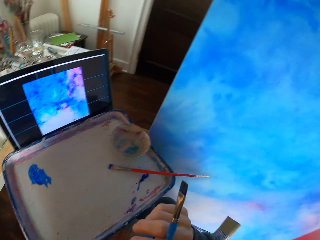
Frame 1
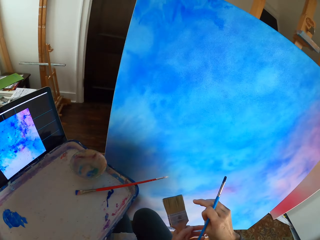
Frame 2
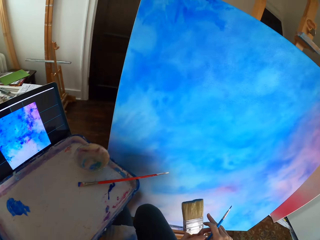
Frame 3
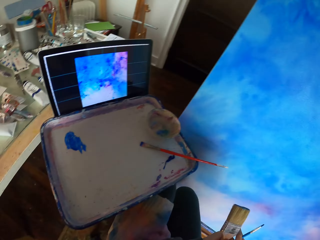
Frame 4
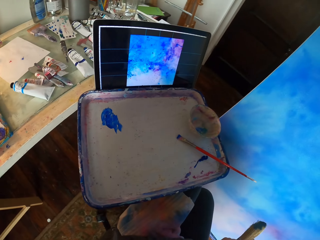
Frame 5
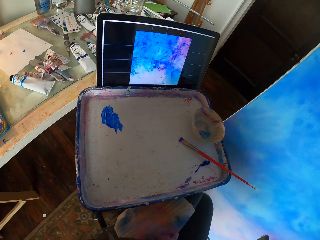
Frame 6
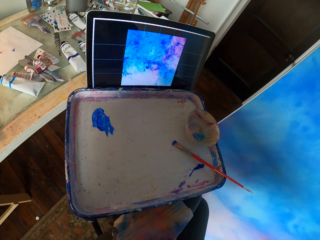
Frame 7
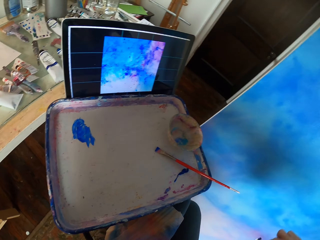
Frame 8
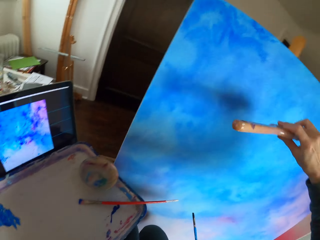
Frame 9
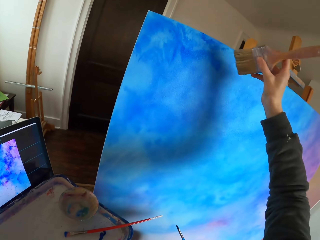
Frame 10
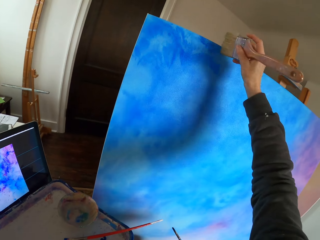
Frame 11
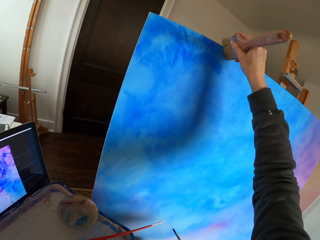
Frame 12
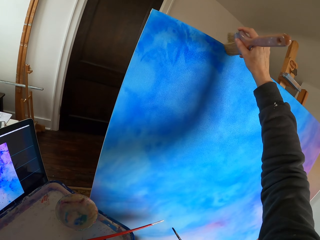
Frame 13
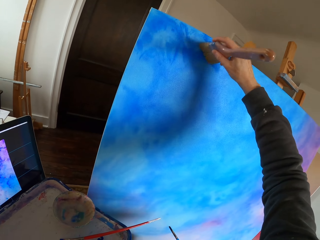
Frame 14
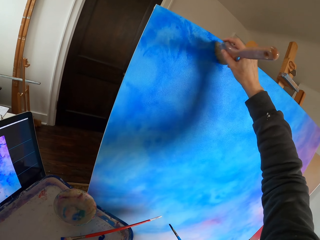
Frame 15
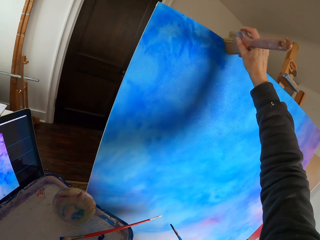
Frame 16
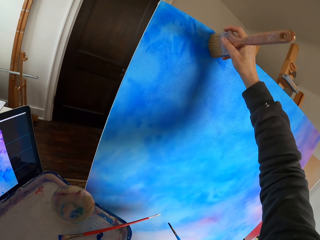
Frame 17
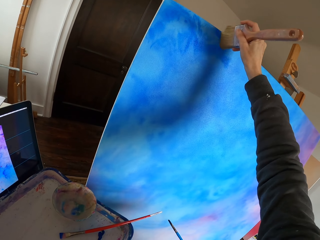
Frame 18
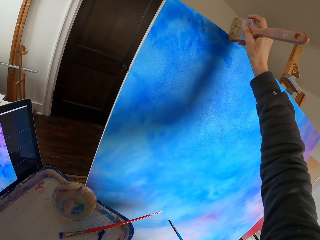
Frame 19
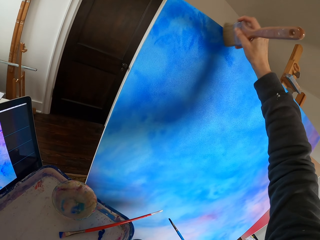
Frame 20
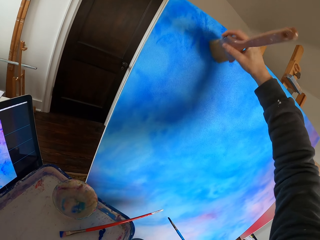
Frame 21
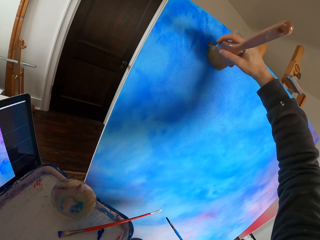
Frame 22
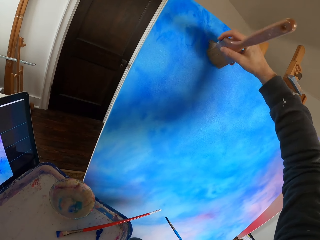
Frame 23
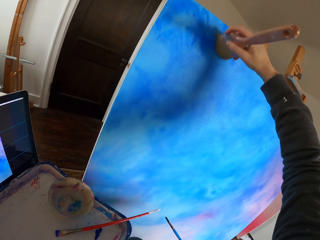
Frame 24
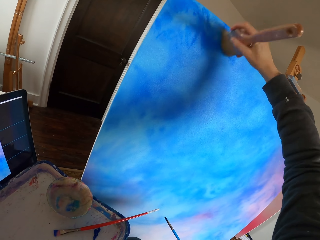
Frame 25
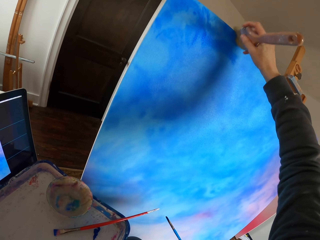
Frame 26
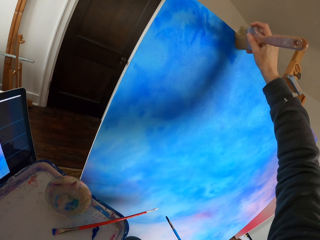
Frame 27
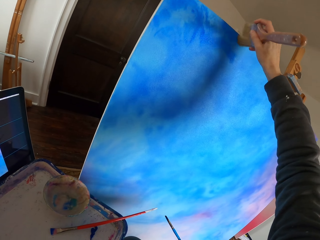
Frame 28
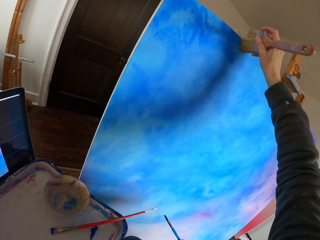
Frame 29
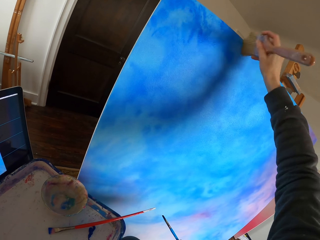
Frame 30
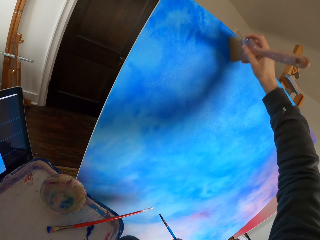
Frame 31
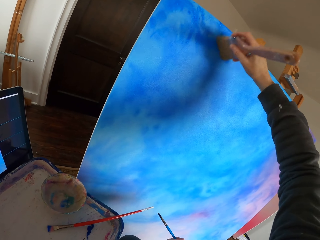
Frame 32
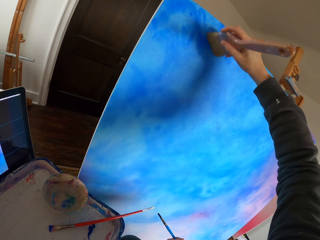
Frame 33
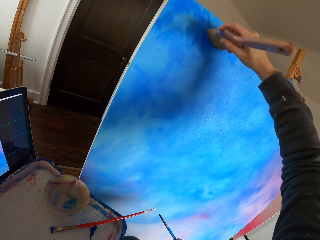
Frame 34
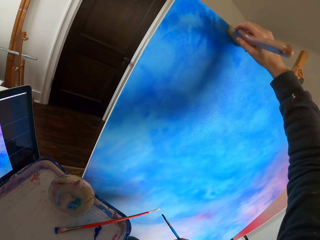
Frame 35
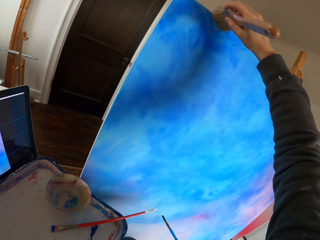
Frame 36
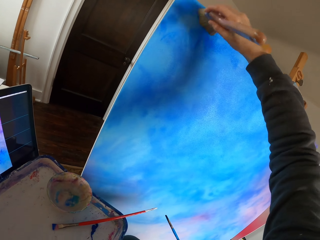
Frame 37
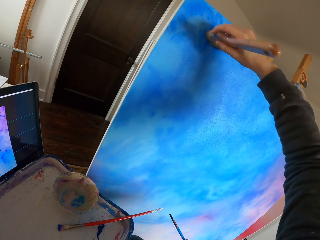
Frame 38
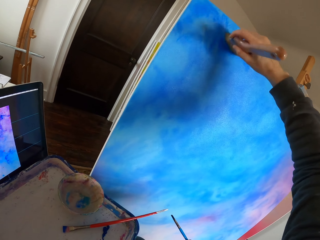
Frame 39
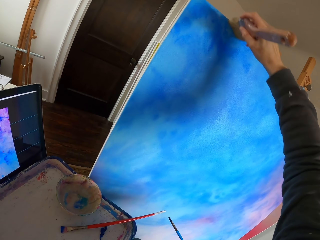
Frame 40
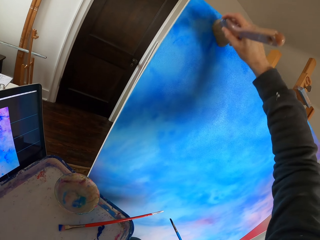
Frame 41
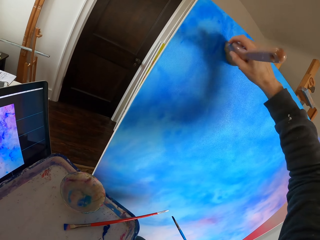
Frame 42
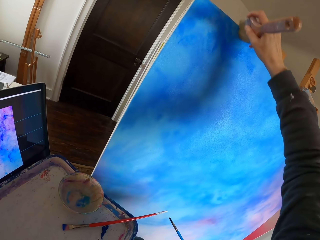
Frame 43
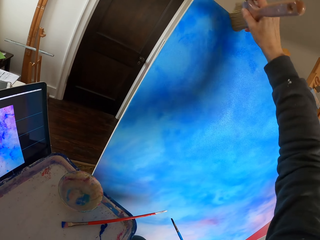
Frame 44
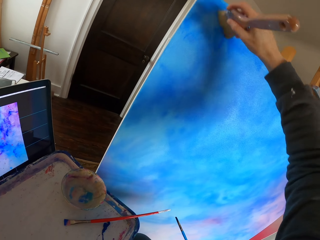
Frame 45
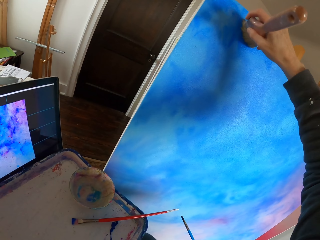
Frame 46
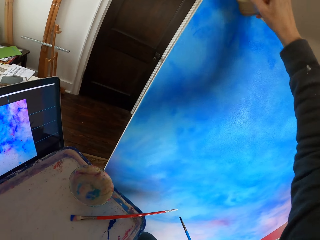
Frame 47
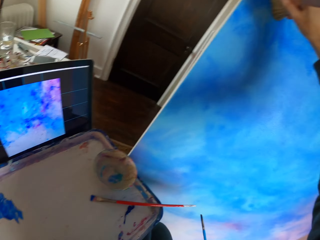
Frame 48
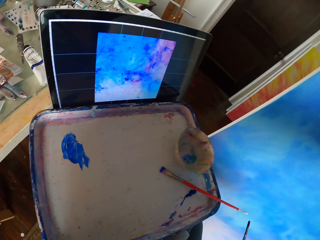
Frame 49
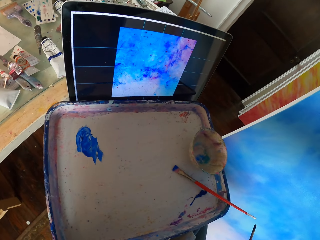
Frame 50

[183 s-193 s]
The camera wearer paints the canvas. They wipe the painting on the wall.

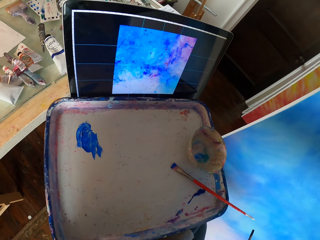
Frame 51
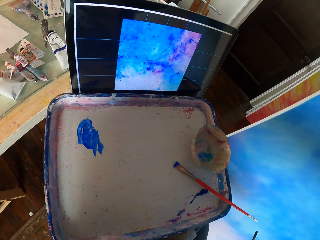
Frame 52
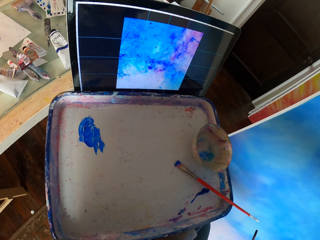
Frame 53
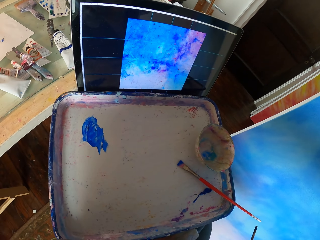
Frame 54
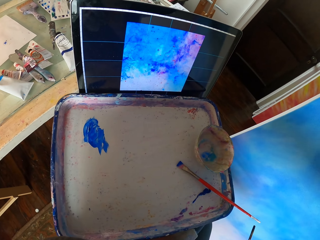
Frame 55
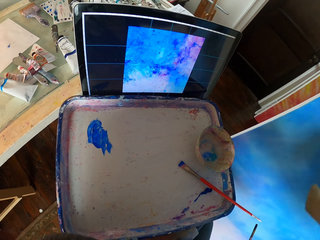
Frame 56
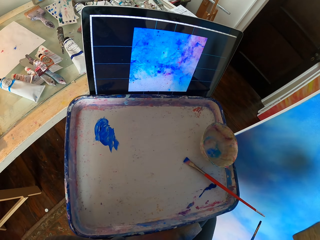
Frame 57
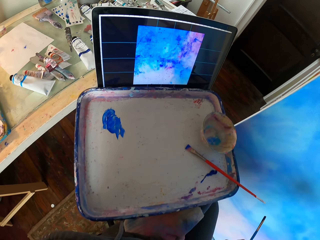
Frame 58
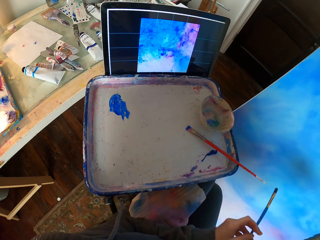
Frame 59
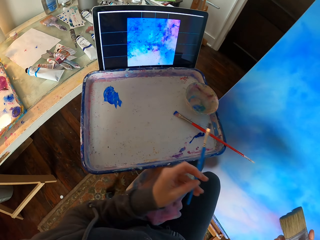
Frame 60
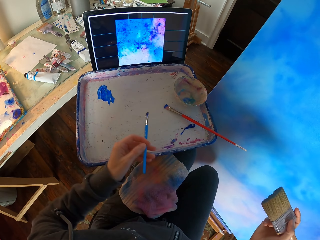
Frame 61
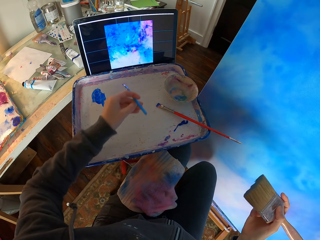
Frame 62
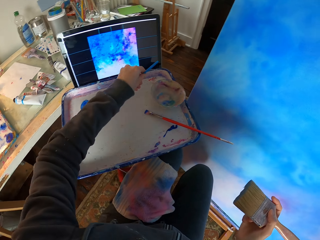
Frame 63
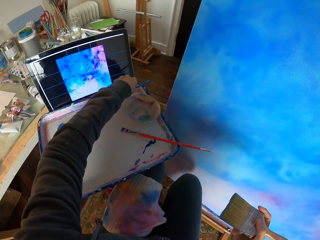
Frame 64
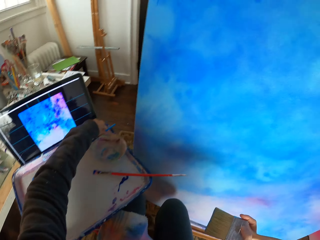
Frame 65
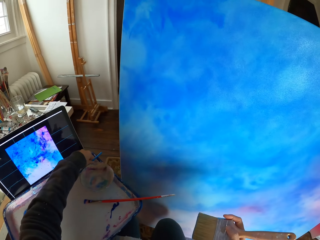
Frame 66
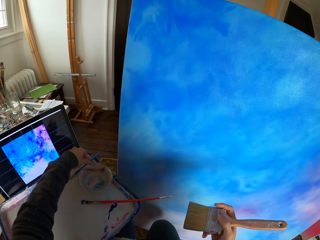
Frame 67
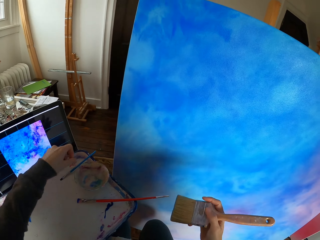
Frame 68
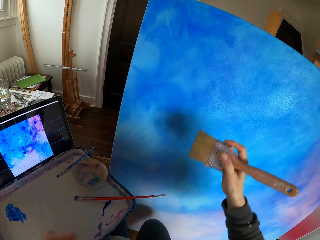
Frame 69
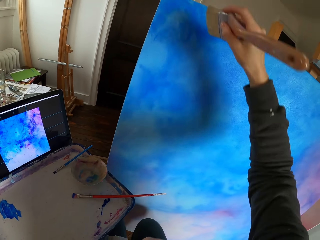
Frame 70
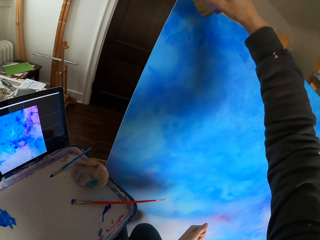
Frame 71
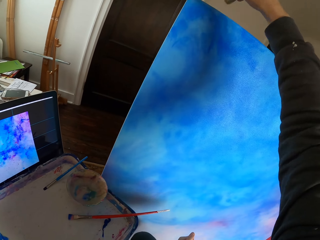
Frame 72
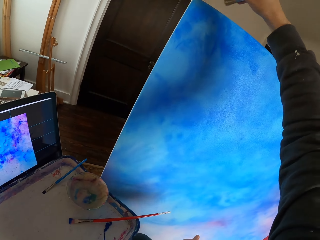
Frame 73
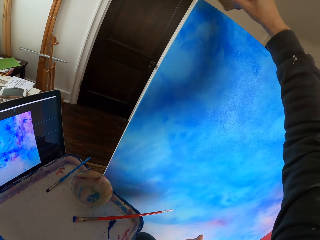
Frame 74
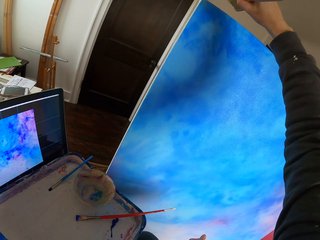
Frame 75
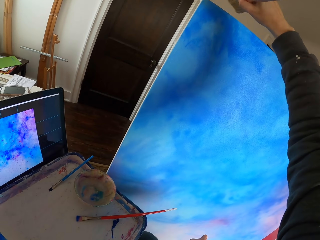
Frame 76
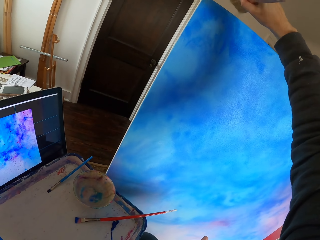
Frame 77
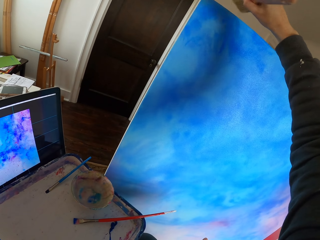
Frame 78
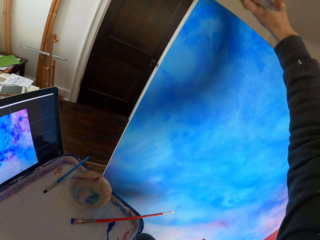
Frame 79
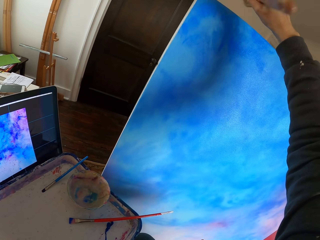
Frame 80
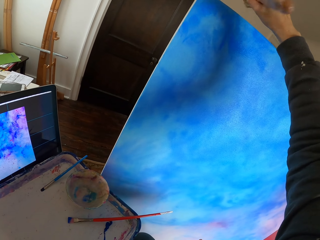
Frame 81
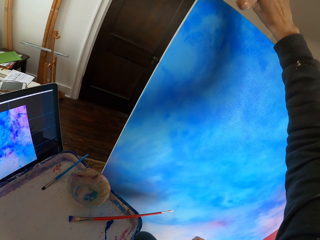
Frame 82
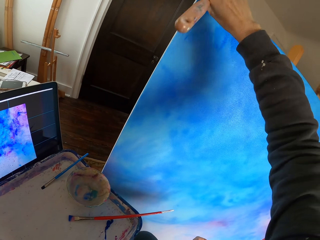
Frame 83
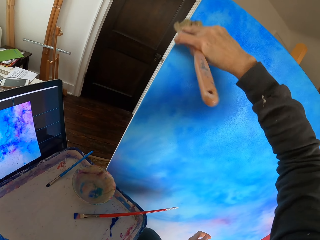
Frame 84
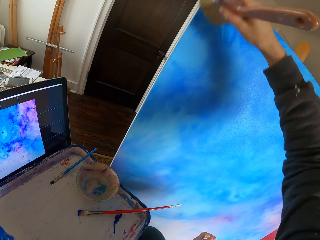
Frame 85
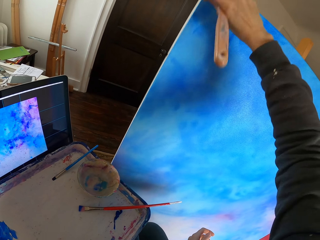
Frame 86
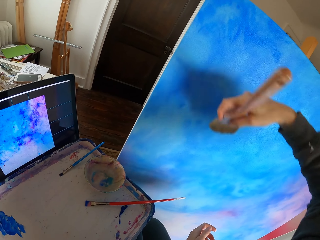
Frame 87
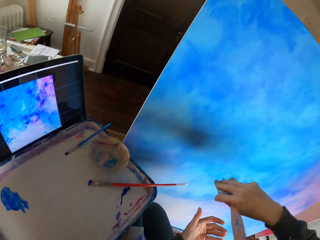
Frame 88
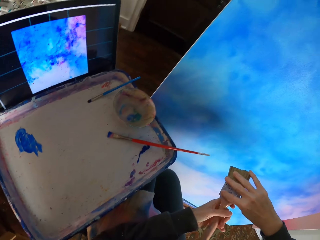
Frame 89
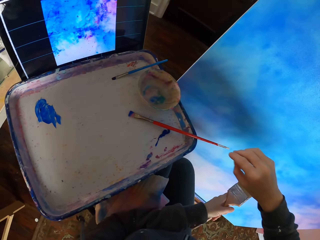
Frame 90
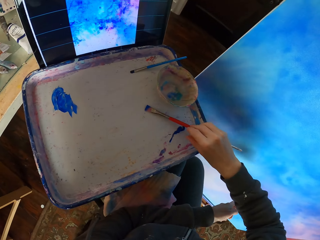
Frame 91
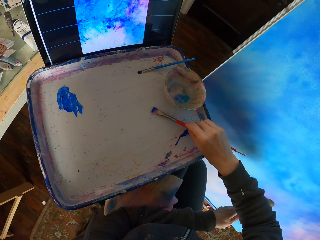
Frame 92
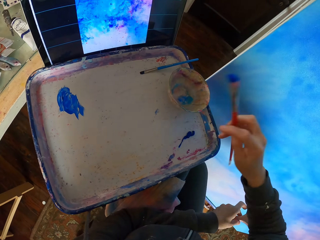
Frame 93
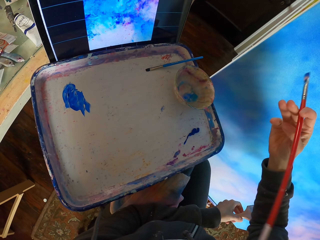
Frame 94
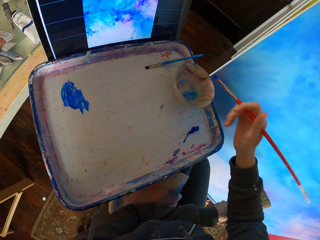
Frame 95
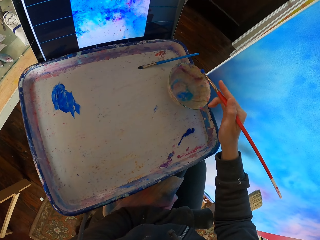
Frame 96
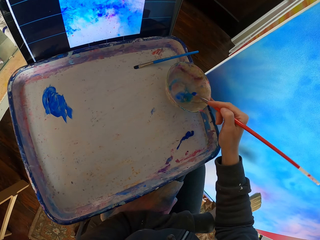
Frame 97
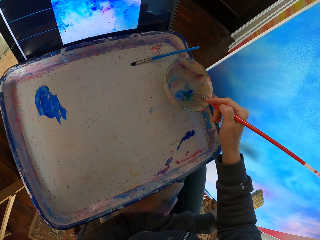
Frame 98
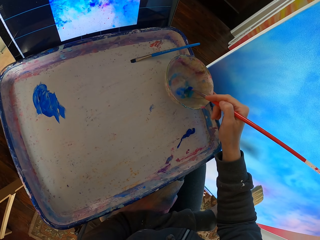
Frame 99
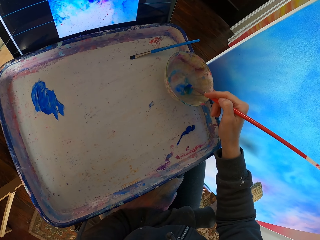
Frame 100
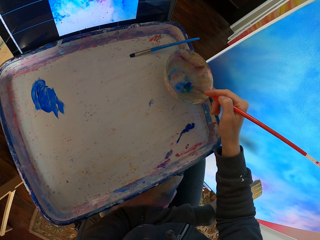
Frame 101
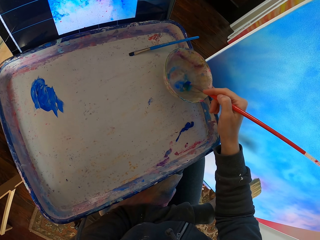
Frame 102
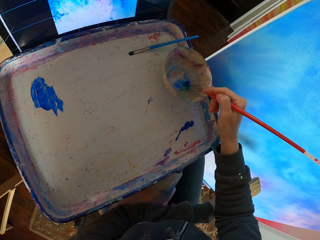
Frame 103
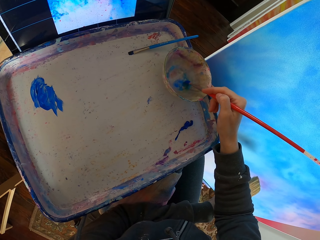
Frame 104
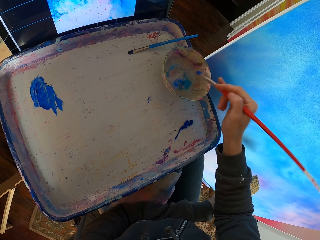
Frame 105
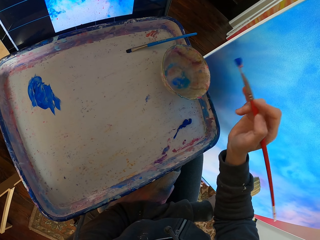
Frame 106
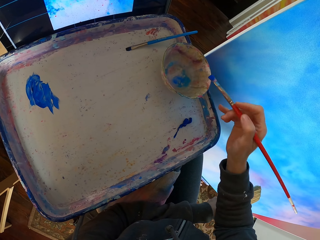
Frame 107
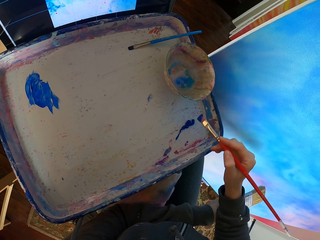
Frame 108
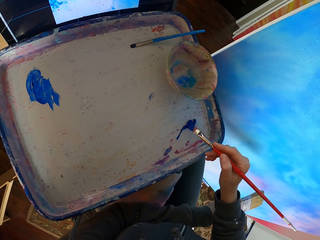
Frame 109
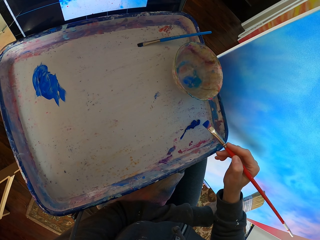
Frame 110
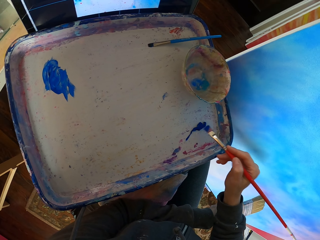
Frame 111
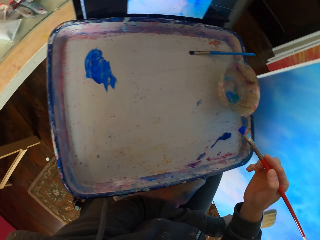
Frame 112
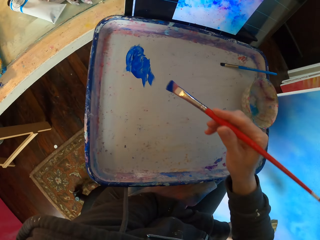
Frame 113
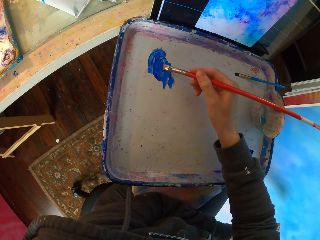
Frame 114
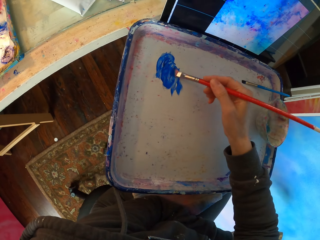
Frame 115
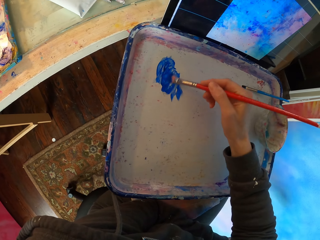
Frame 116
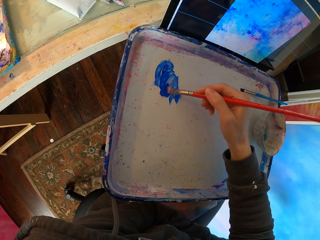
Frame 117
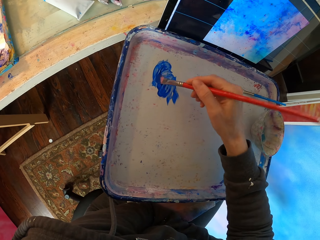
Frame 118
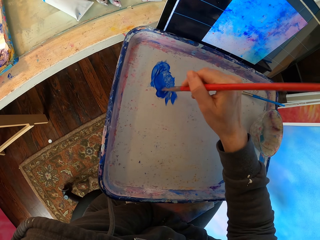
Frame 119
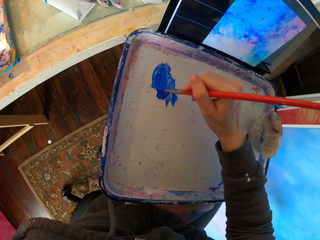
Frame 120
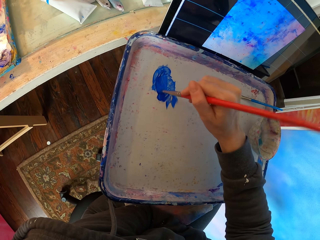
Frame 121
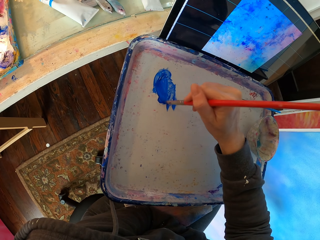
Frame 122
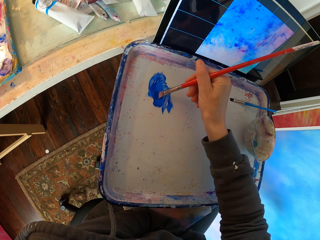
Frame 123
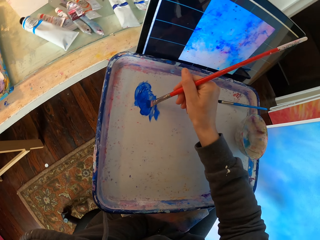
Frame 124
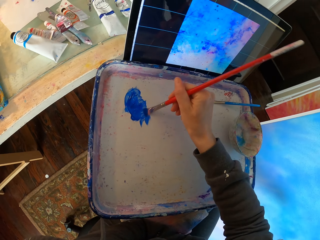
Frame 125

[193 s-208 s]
The camera wearer looks around. They place the painting stick in the basin. They paint the canvas. They wipe the painting on the wall. They pick a painting stick. They pick a color. They dip the painting stick in a paint. They mix the paints.
